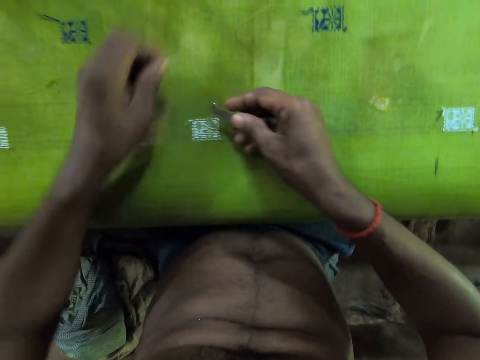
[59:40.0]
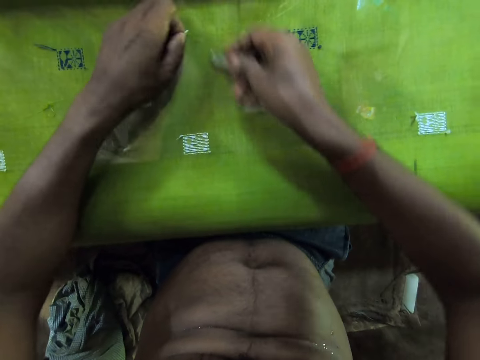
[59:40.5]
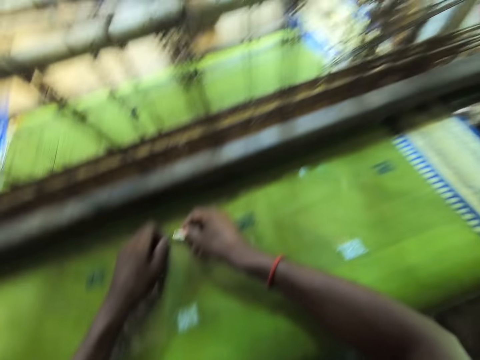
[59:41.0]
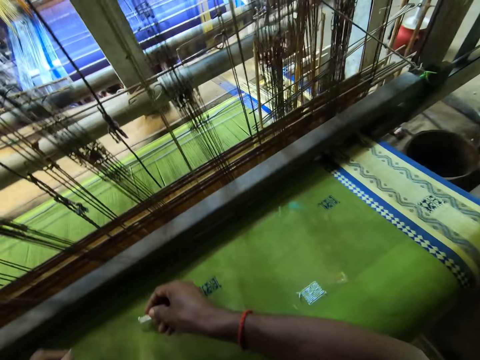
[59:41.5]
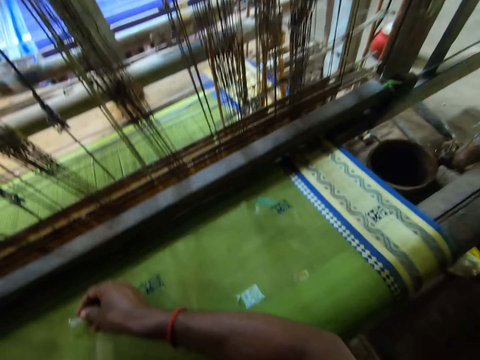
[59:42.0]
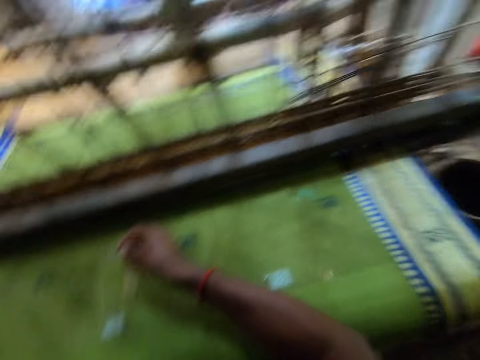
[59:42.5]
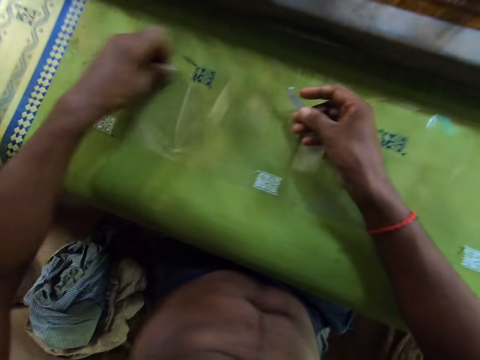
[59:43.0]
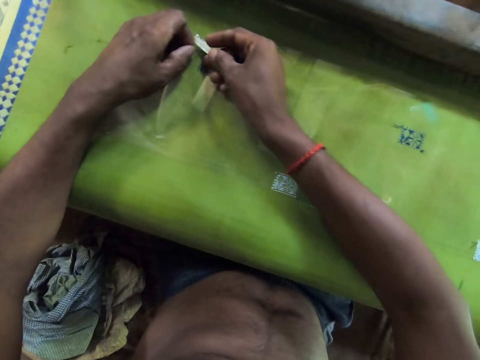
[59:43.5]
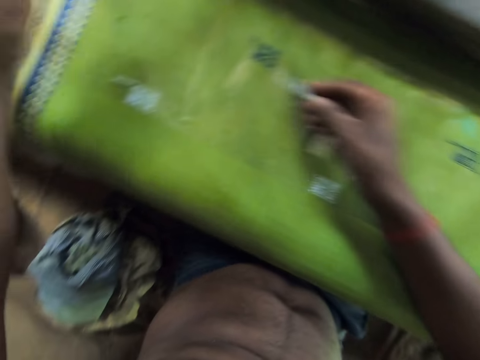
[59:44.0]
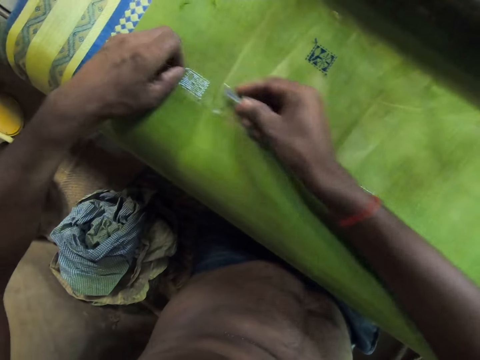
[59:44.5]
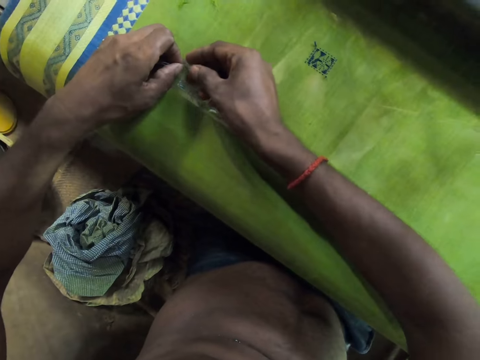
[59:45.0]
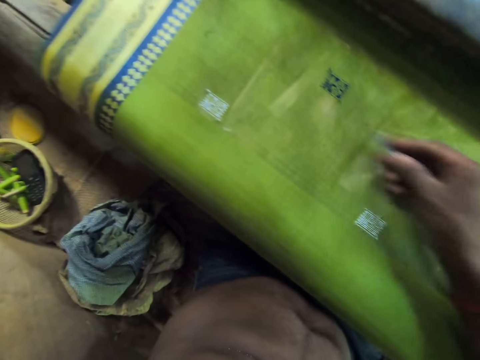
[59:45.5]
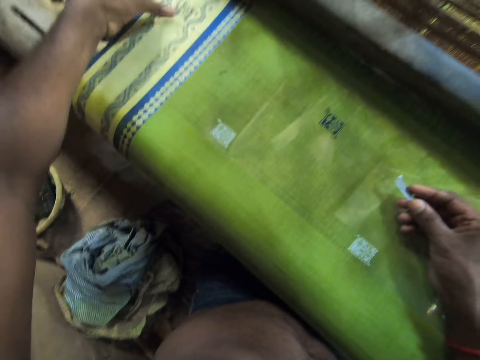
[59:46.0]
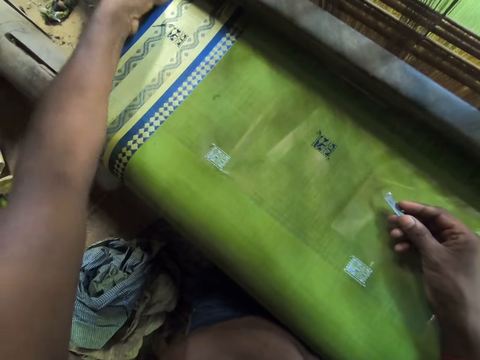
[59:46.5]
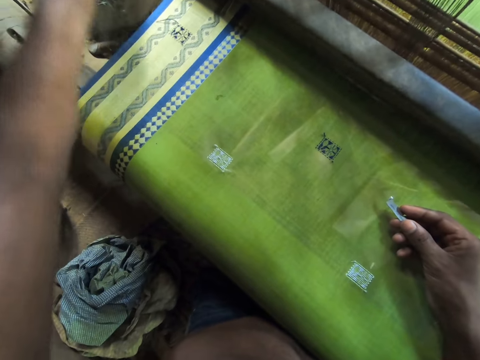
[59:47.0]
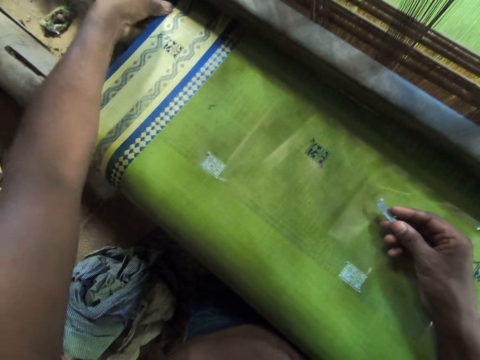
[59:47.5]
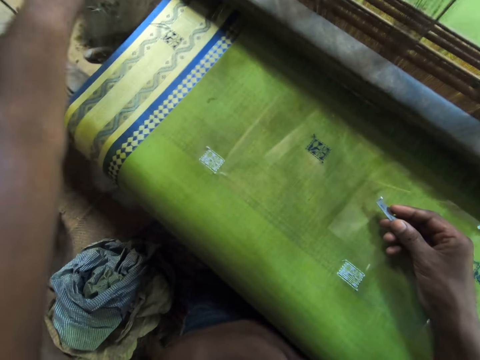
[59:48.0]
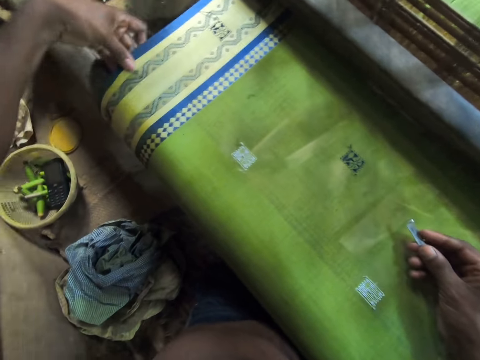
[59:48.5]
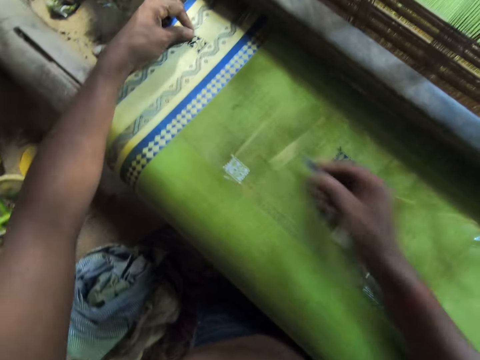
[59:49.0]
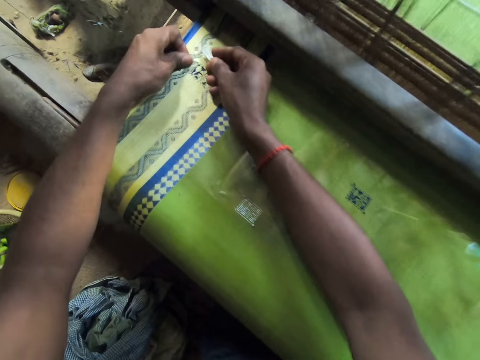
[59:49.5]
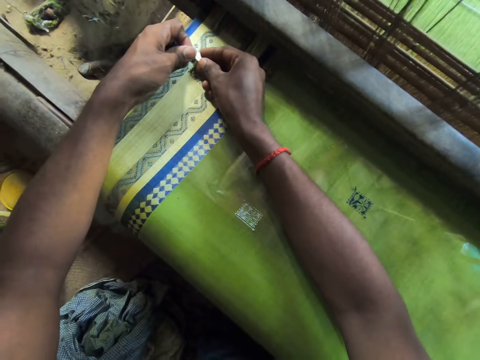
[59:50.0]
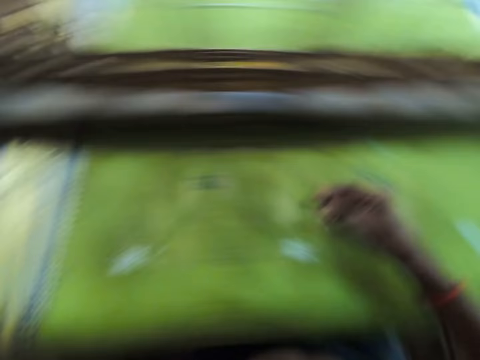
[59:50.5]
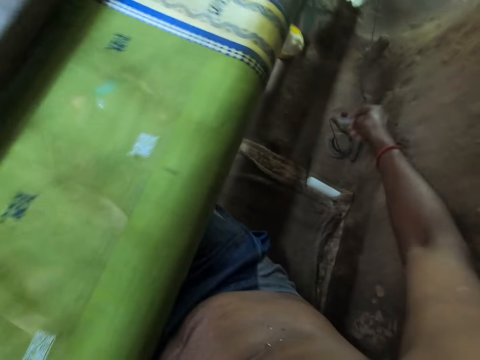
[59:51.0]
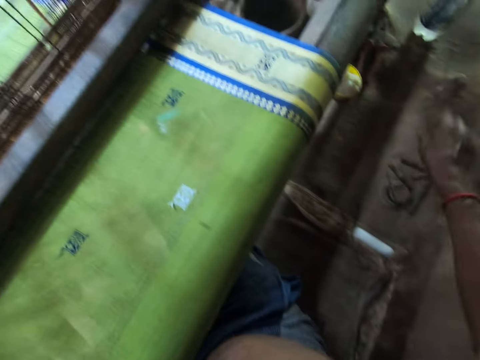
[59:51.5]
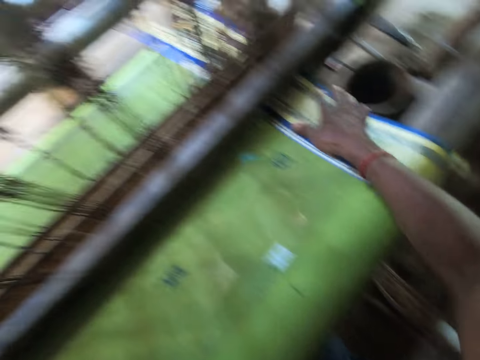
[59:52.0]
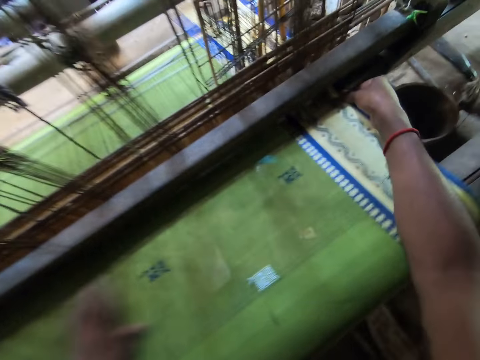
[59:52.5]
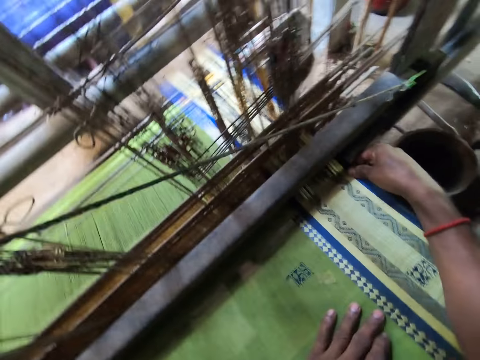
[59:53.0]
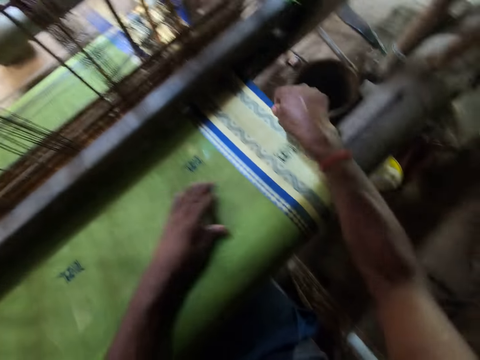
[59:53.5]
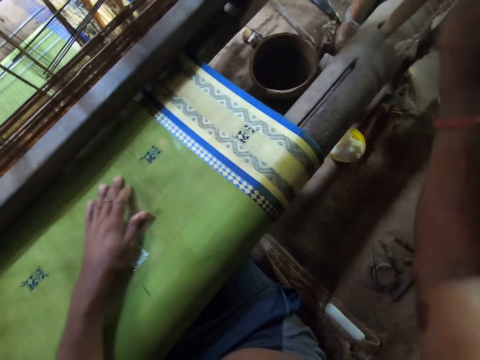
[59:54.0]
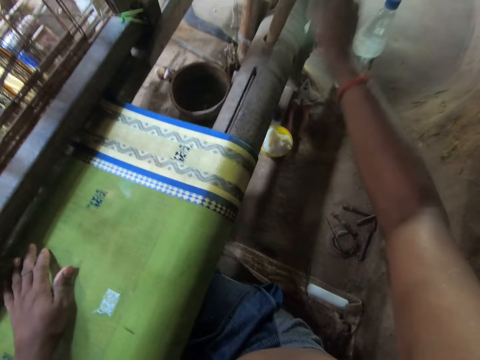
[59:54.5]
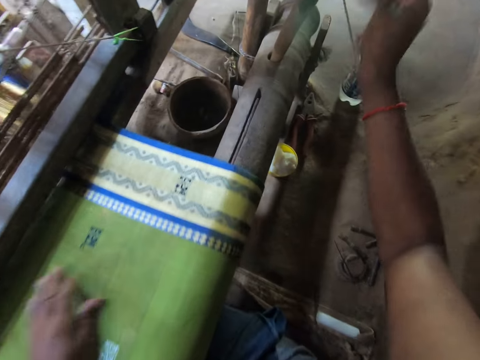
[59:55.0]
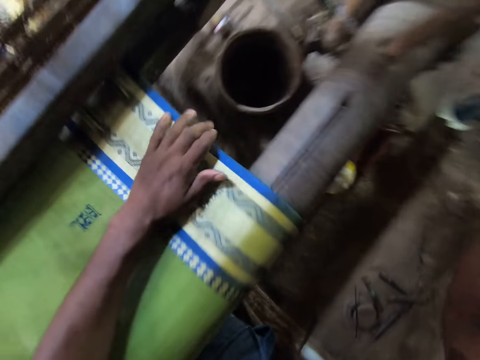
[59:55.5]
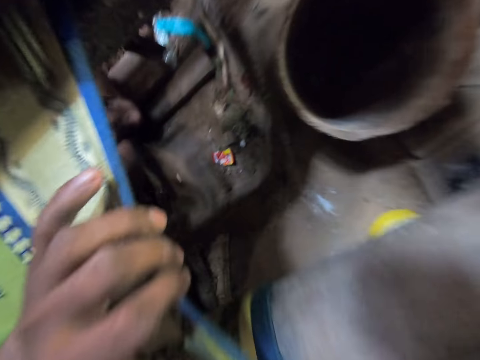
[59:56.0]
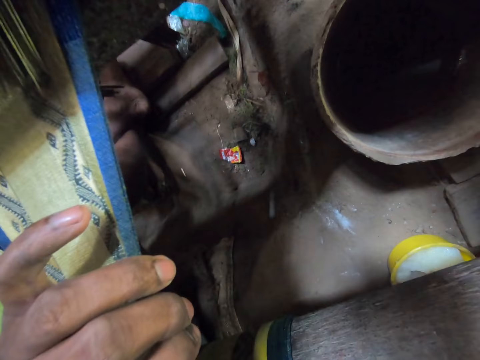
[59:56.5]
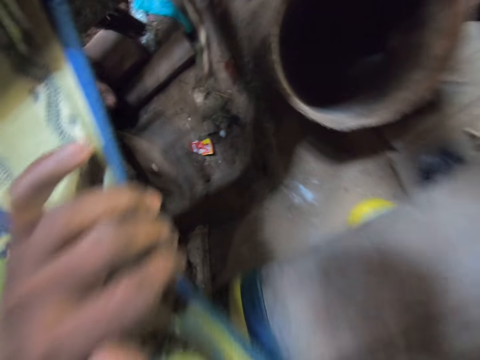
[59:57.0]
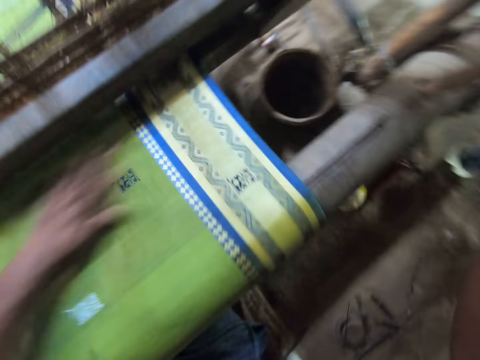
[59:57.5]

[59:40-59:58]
The camera wearer trims off a thread from the piece of cloth with the razor blade in his right hand. He trims off a thread repeatedly. He adjusts the threads on the piece of cloth with his left hand. He talks with a man. He trims off a thread from the piece of cloth with the razor blade in his right hand. He drops the razor blade on the ground with his right hand. He adjusts the batten with his right hand. He holds a stick with his right hand. He puts on the machine. He spits some saliva on the ground.

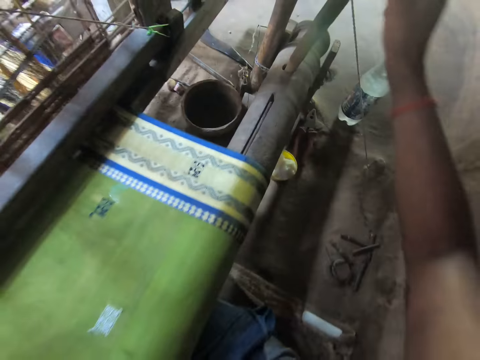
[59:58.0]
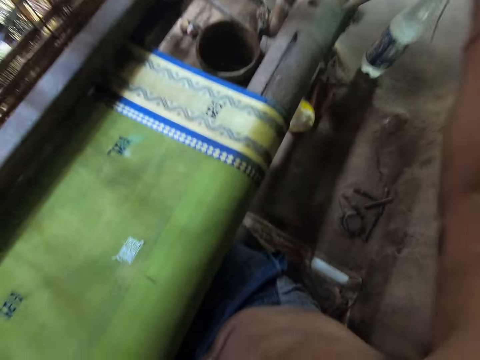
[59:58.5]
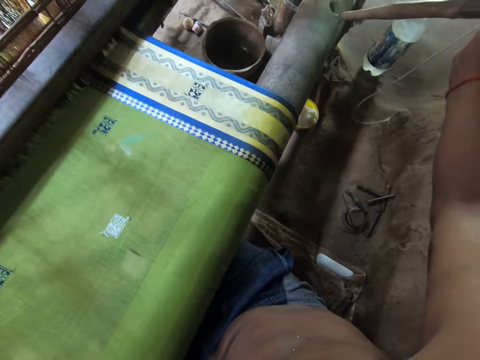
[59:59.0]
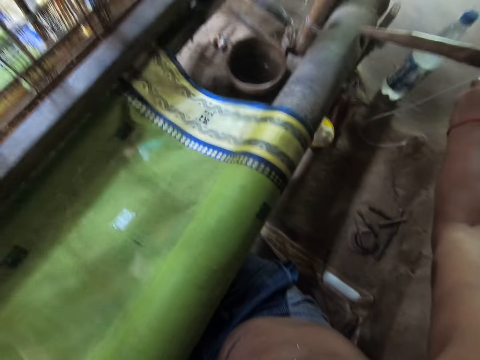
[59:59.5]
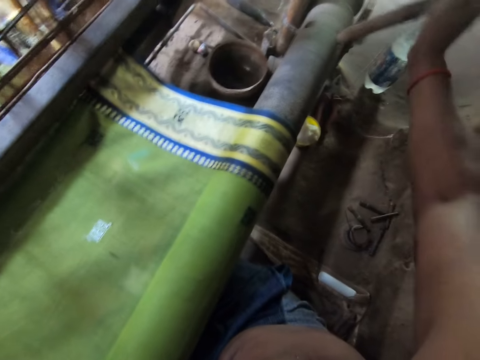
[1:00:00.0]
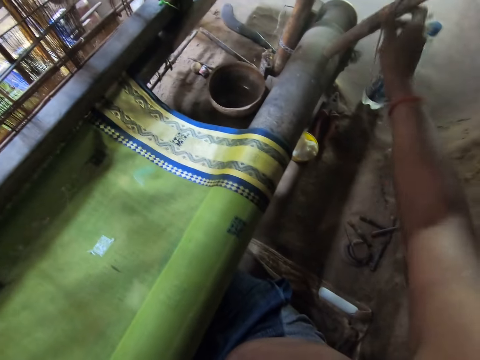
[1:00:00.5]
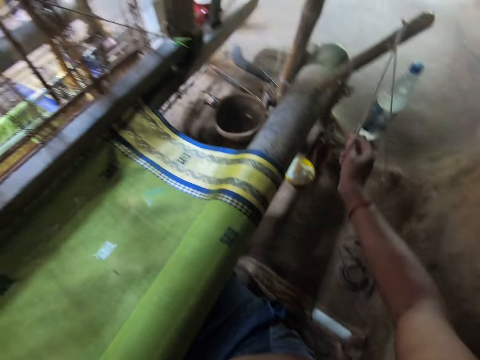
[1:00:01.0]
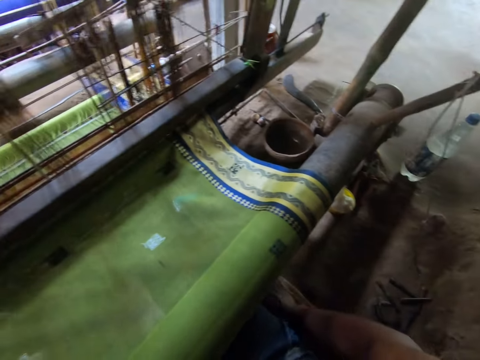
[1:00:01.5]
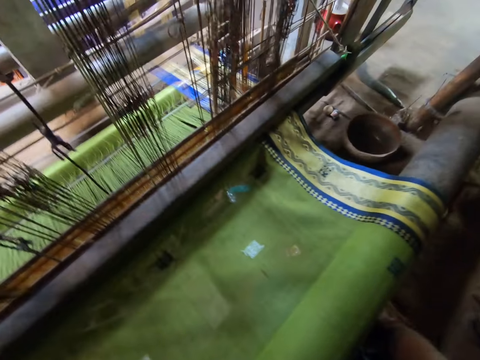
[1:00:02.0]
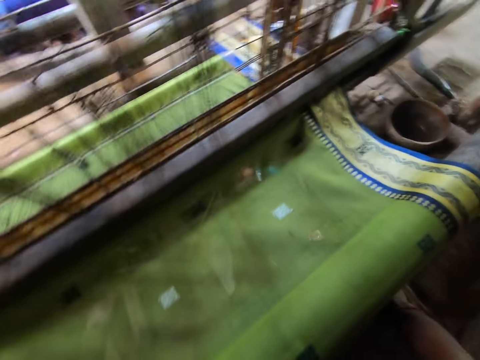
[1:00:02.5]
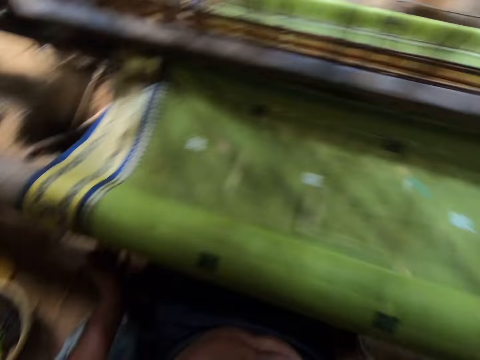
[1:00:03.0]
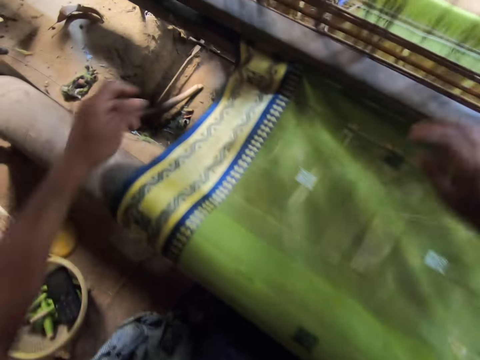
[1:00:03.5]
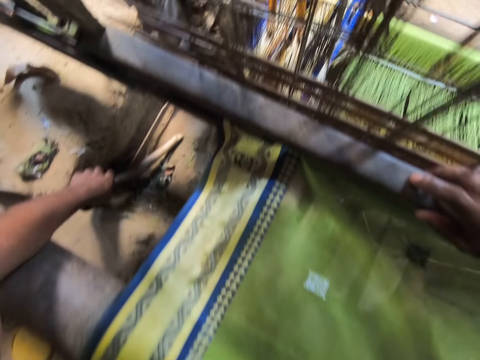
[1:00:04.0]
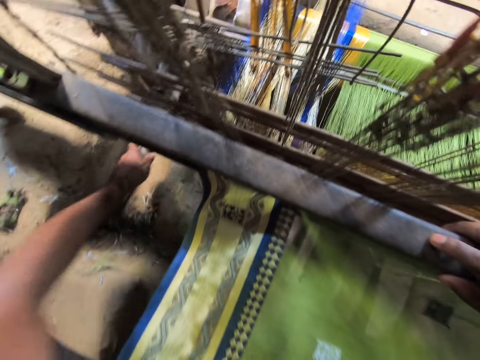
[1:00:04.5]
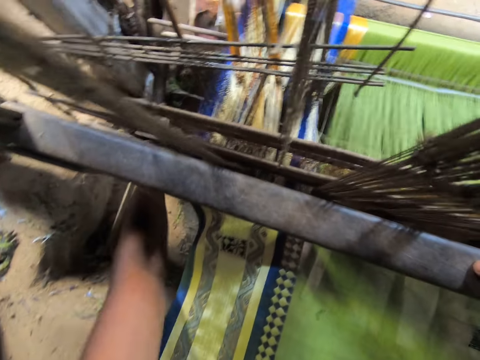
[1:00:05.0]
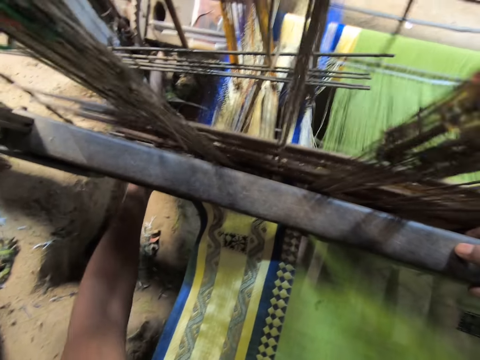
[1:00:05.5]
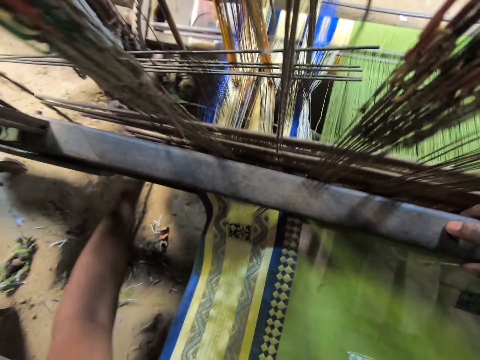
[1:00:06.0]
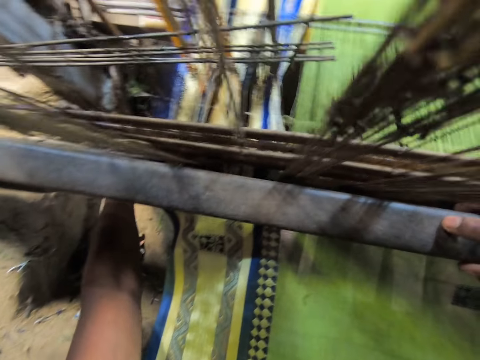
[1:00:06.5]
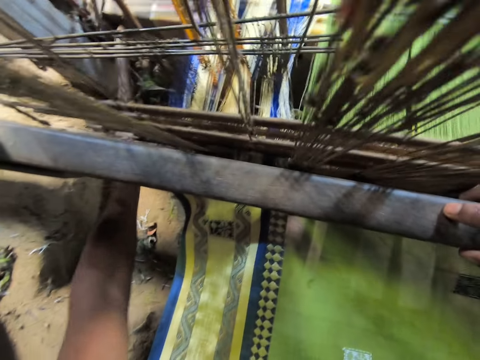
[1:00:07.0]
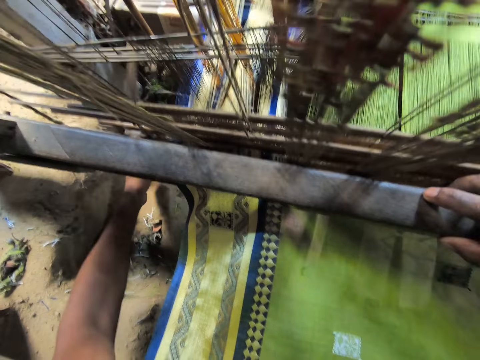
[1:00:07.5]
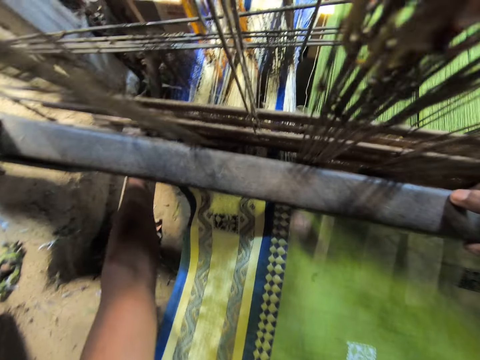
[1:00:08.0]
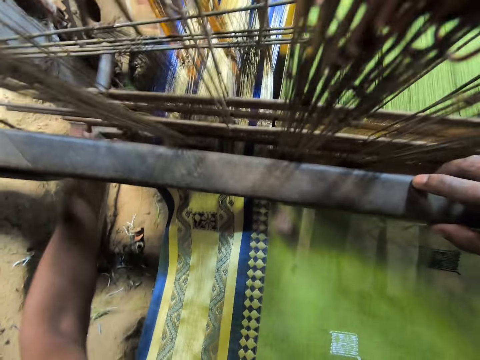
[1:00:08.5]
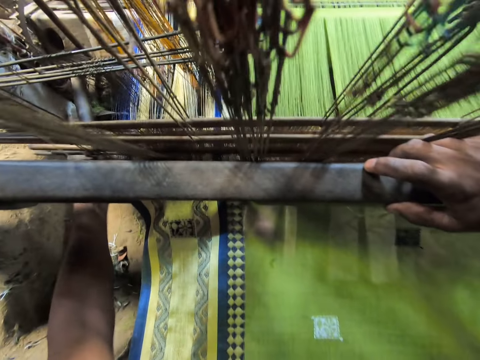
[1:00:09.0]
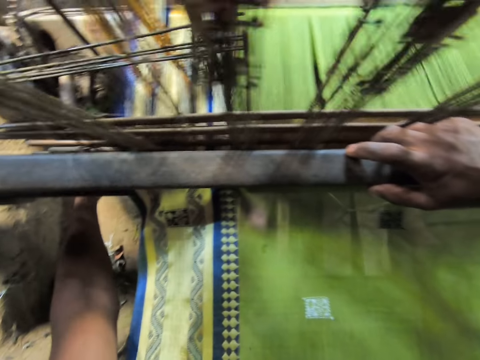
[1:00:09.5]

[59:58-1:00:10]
The camera wearer removes the stick from the ratchet wheel with his right hand. He dips the stick in his left hand into the ratchet wheel. He pulls the rope of the stick with his right hand. He places his right hand on the batten. He picks up the stick from the ground with his left hand and lifts a lever with the stick in his left hand. He embroiders the fabric.
